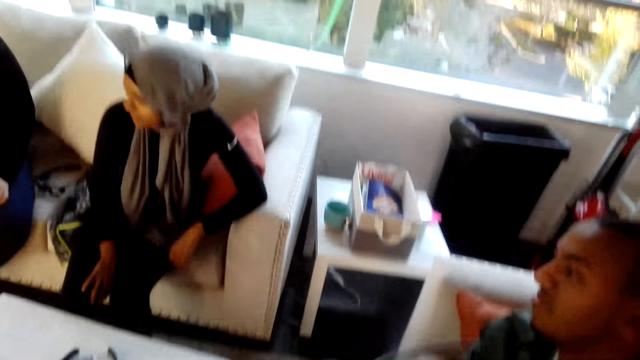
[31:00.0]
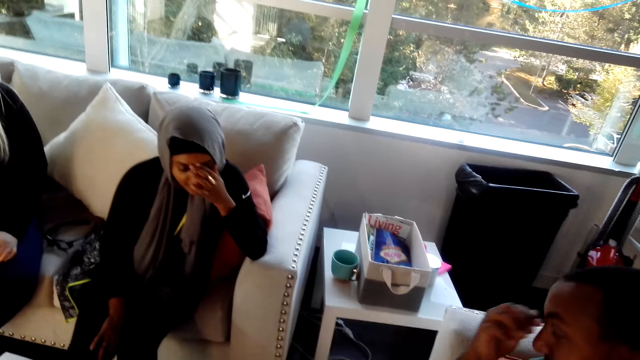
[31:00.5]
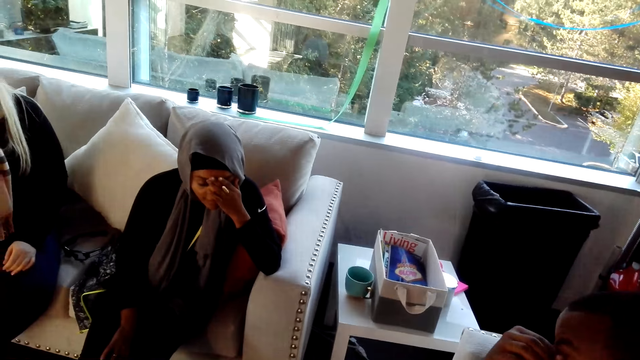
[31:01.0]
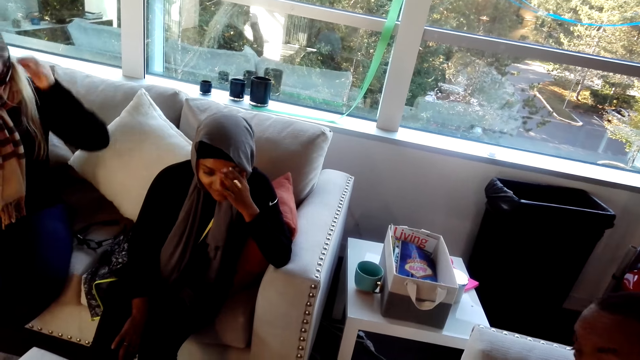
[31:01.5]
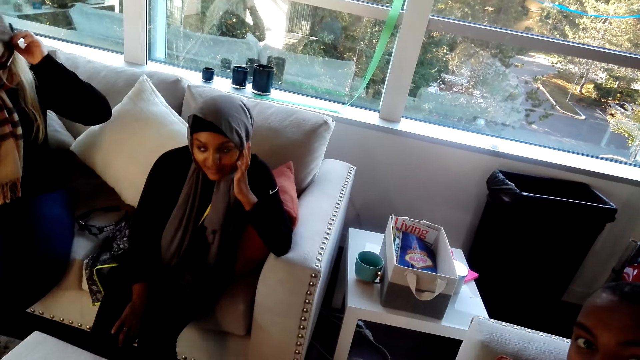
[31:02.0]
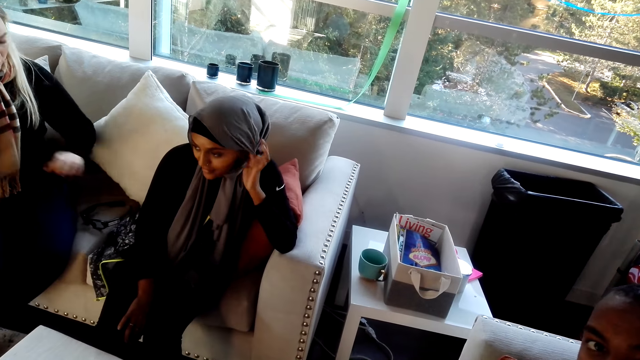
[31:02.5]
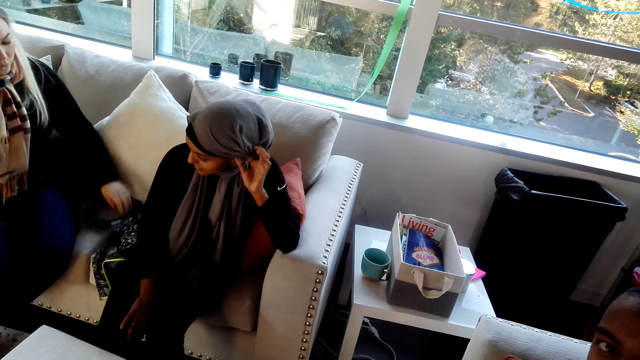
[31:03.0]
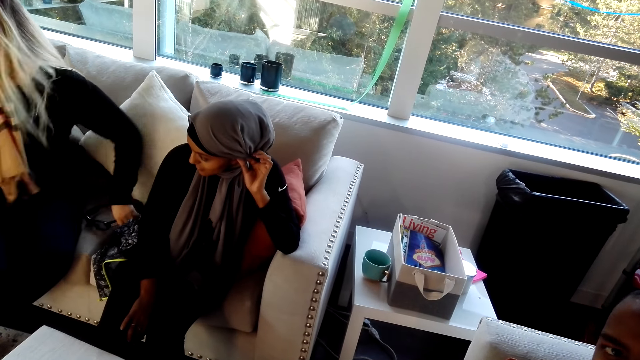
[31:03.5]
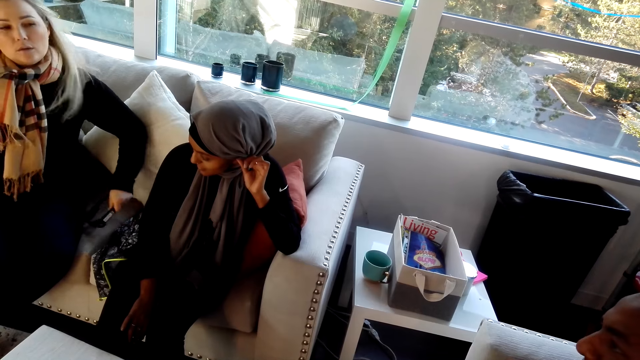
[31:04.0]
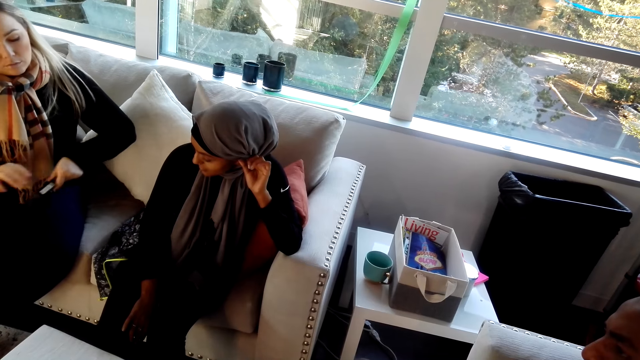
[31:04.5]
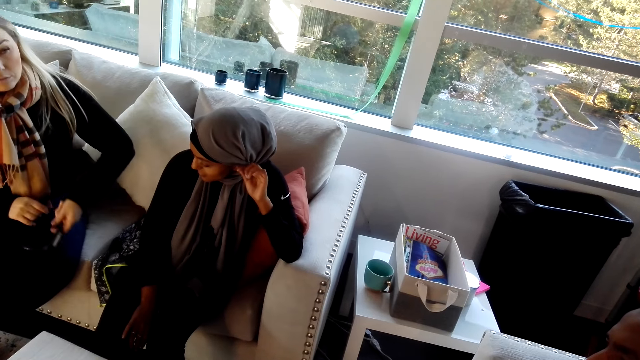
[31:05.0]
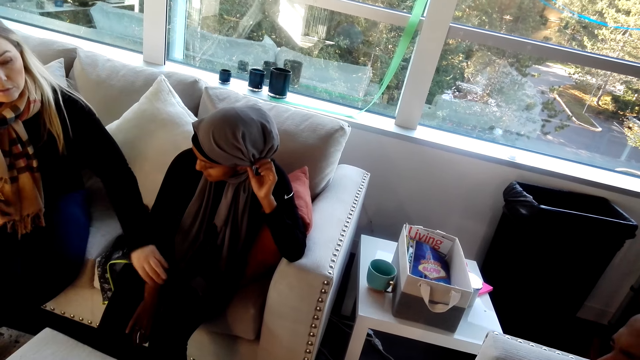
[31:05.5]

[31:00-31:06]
A person touches her face. Another person removes her glasses, picks up the glasses from the sofa and takes the wires from the first person.
